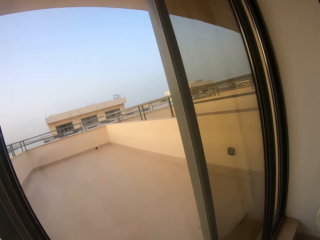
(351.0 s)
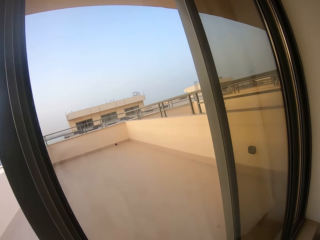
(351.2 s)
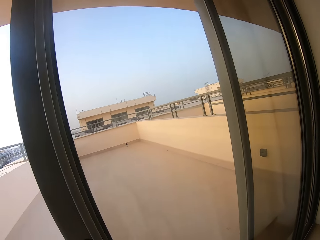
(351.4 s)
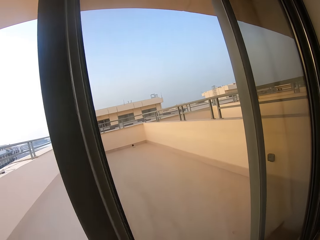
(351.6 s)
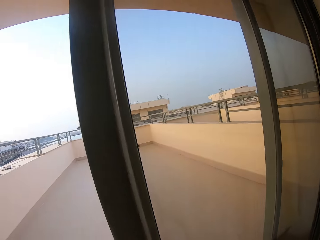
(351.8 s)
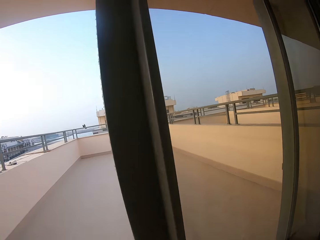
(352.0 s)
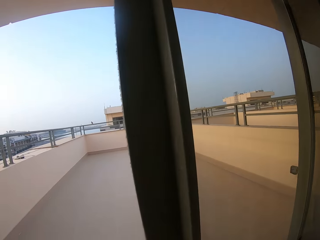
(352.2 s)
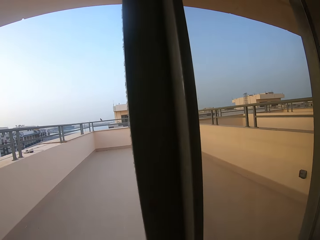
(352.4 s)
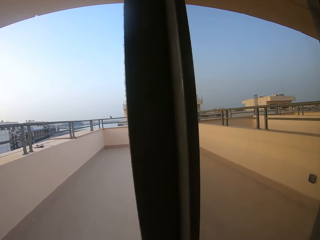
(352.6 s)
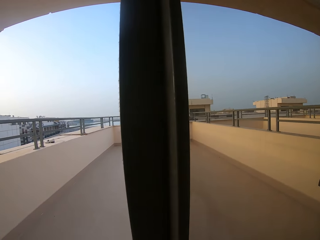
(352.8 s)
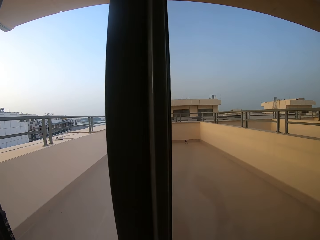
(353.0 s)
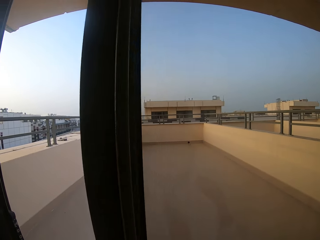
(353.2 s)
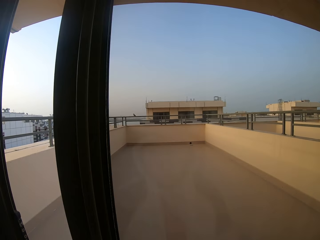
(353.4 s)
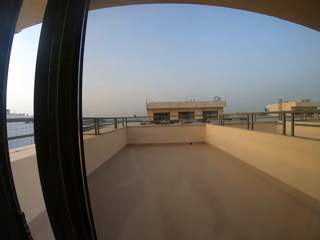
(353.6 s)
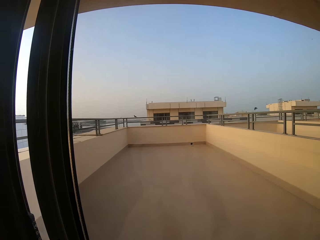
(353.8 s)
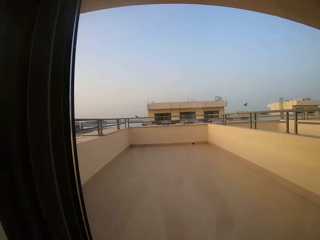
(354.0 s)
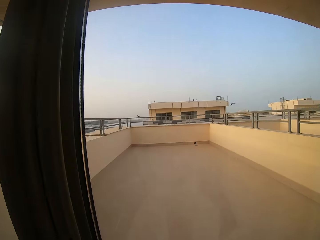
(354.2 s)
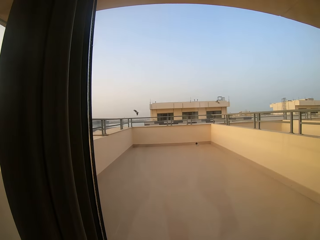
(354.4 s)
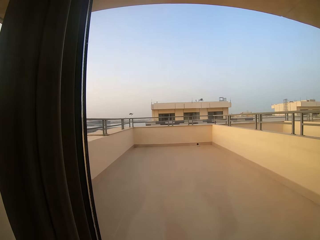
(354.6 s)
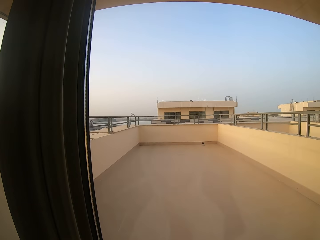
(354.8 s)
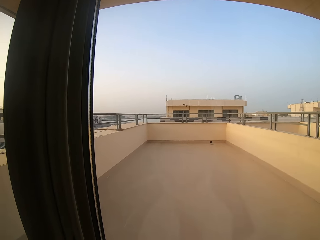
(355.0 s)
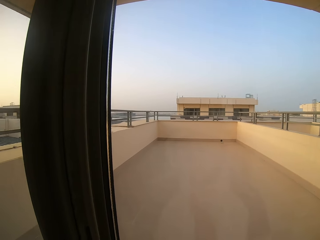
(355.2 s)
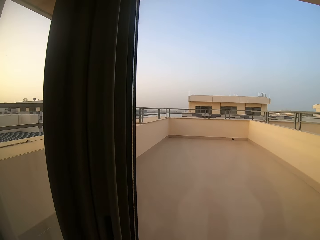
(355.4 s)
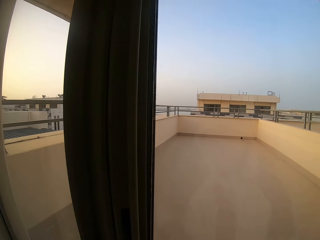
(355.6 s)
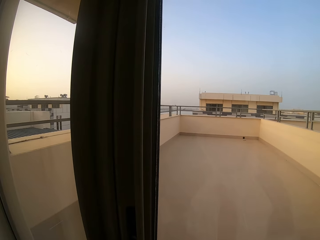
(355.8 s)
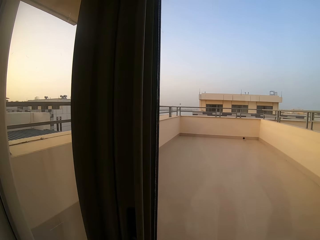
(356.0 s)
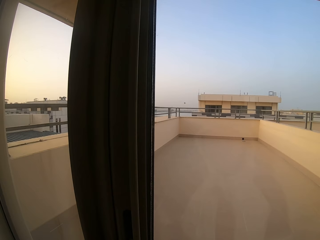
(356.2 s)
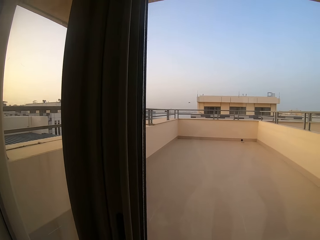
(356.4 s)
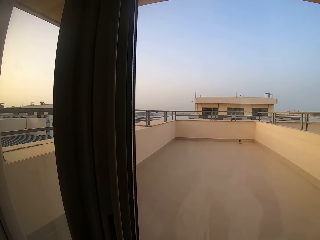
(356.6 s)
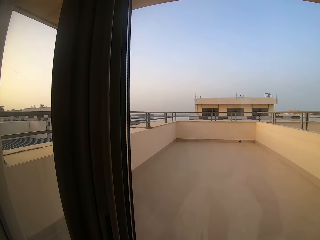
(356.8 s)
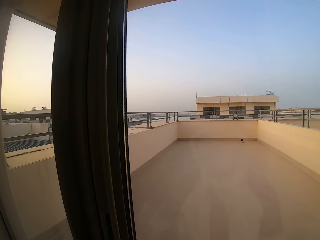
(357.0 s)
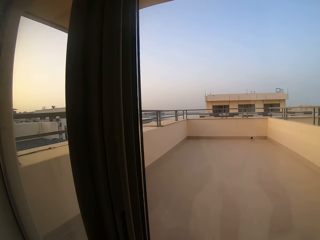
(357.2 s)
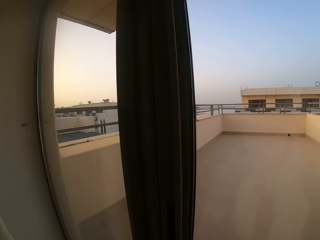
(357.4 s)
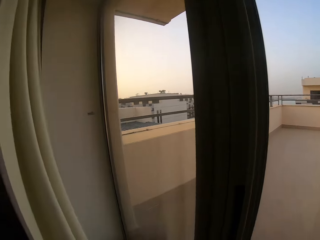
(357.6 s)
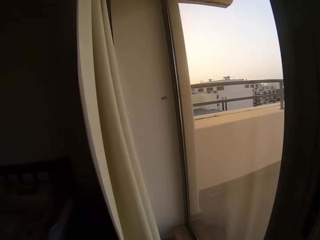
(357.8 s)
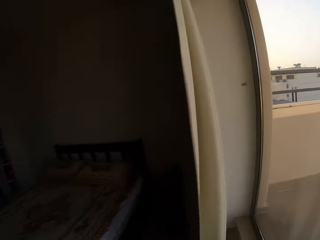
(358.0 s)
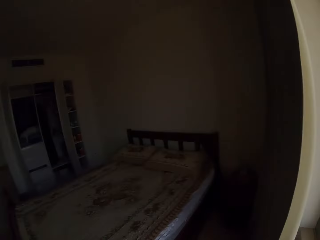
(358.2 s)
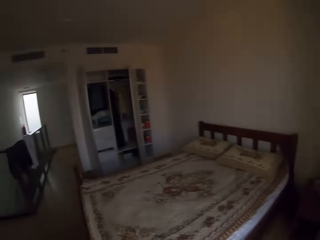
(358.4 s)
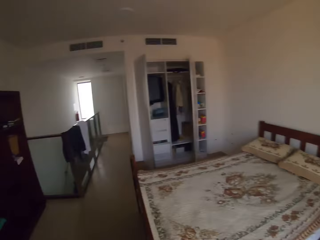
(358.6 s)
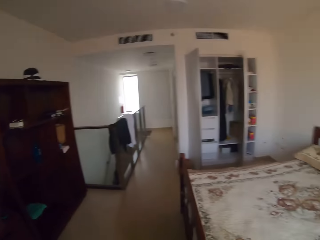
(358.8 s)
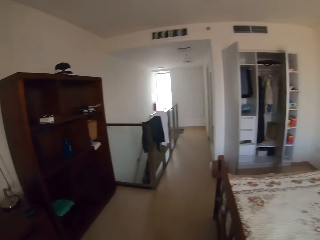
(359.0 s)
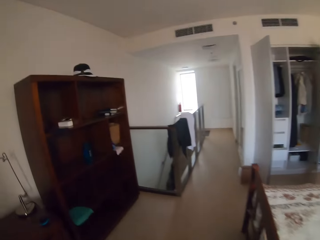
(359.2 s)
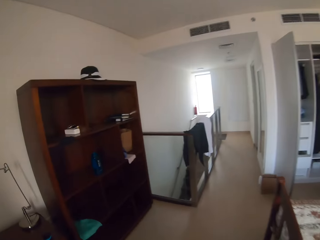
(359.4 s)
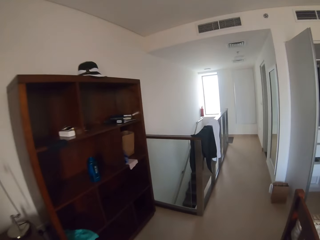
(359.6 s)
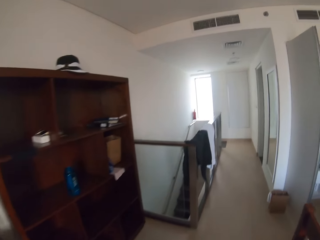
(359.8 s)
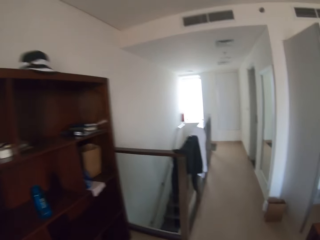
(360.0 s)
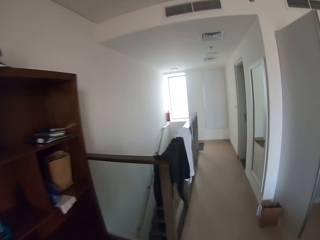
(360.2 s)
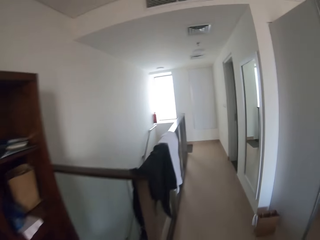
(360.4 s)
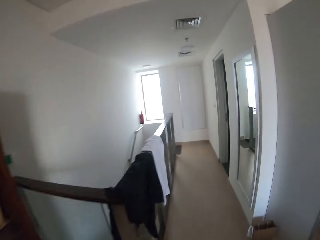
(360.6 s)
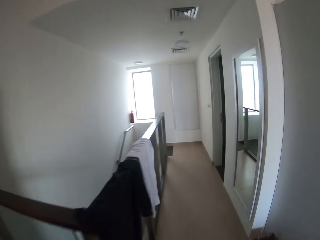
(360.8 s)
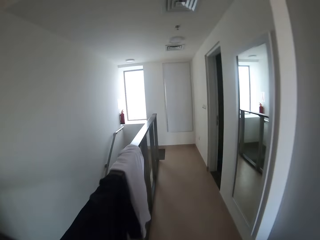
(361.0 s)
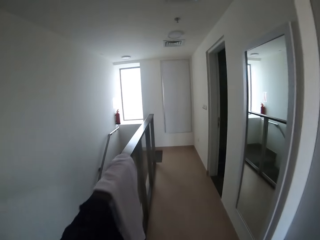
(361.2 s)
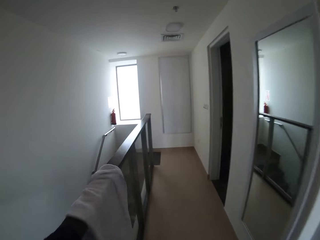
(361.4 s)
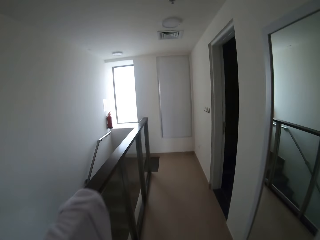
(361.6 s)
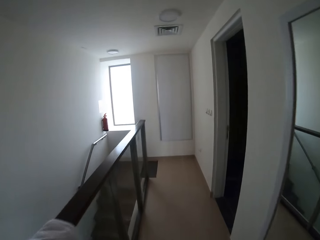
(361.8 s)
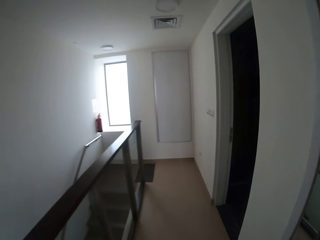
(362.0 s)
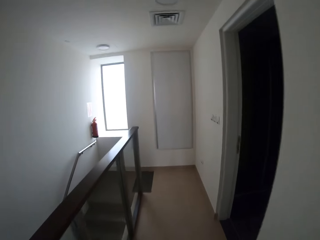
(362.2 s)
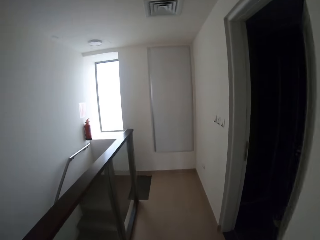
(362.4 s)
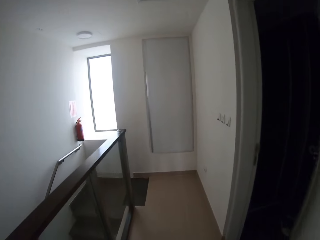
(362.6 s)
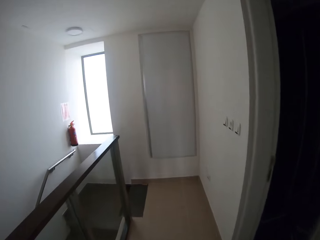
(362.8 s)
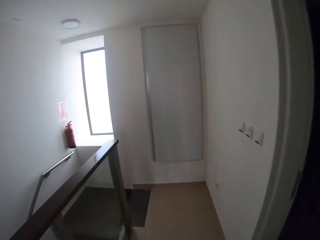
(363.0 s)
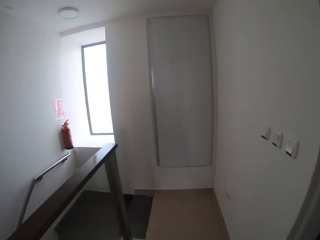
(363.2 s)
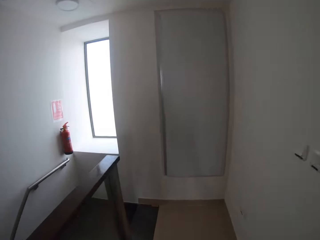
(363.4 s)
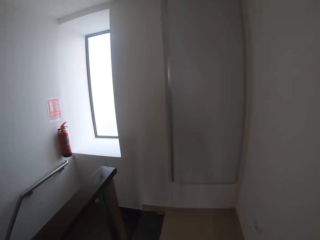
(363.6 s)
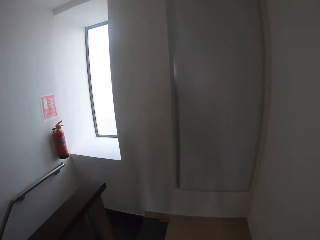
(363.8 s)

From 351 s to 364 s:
The camera wearer closes the door. They lock the door. They walk around. They walk out of the bedroom.

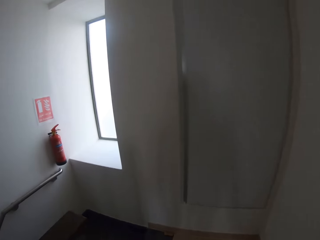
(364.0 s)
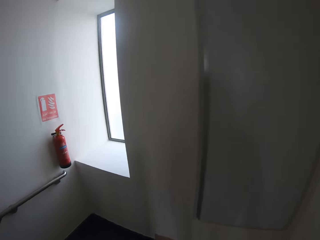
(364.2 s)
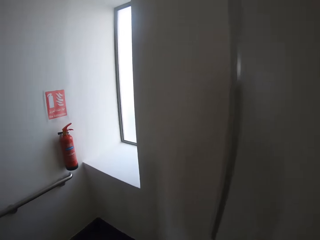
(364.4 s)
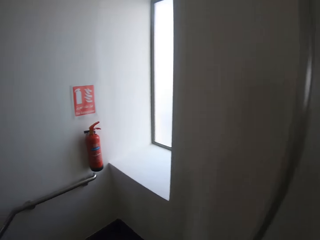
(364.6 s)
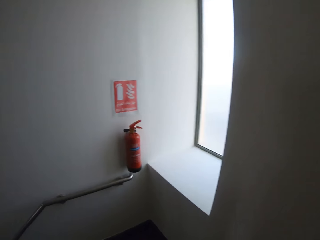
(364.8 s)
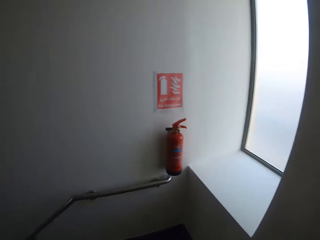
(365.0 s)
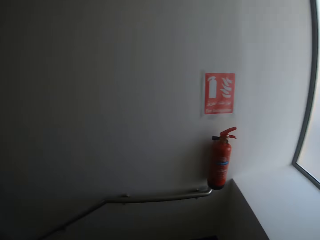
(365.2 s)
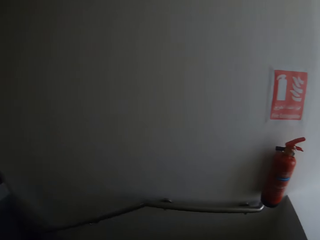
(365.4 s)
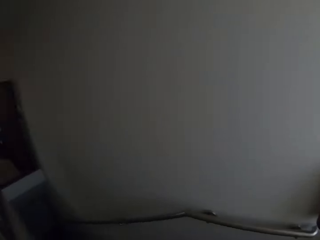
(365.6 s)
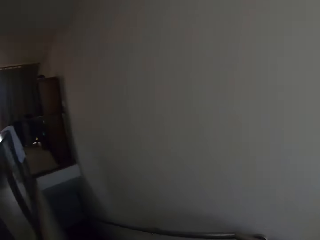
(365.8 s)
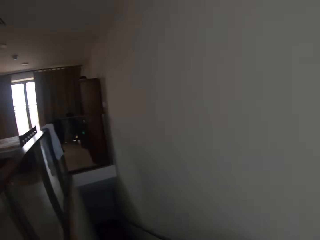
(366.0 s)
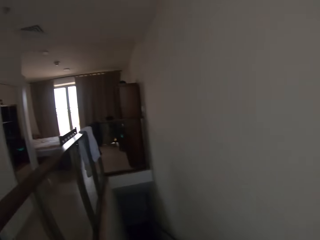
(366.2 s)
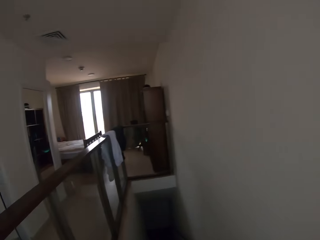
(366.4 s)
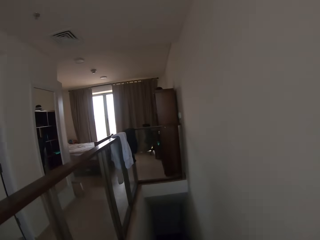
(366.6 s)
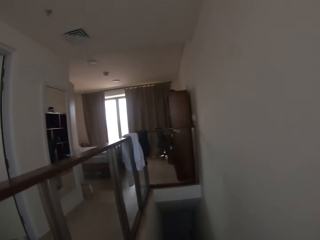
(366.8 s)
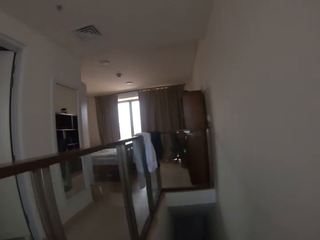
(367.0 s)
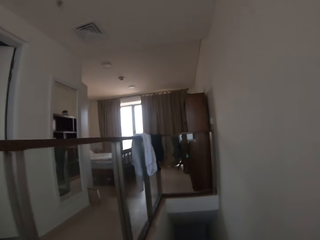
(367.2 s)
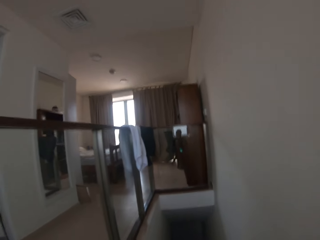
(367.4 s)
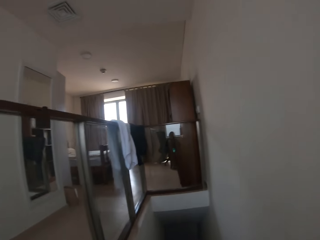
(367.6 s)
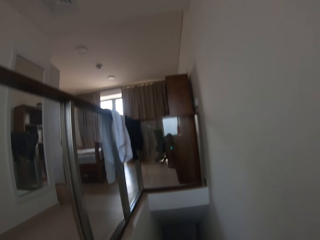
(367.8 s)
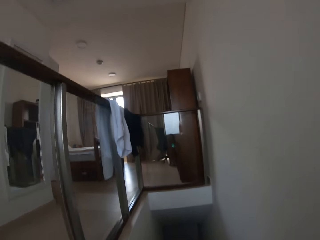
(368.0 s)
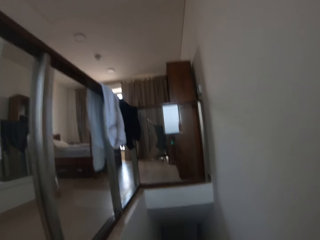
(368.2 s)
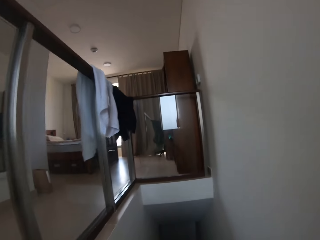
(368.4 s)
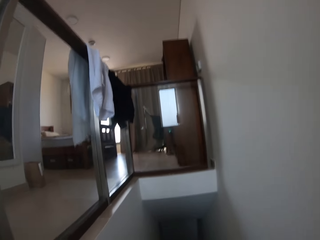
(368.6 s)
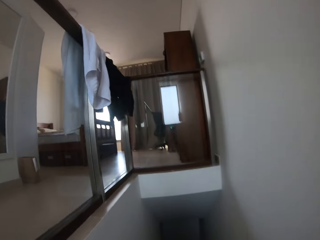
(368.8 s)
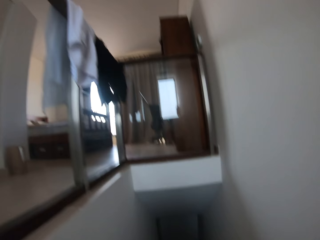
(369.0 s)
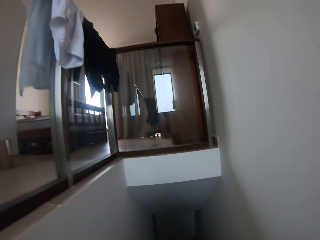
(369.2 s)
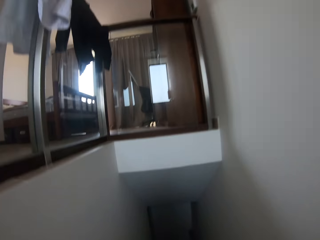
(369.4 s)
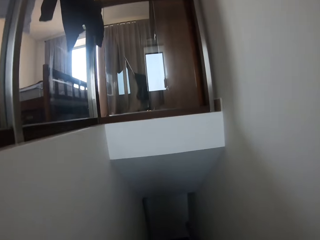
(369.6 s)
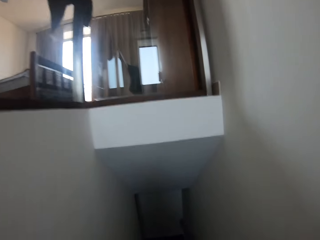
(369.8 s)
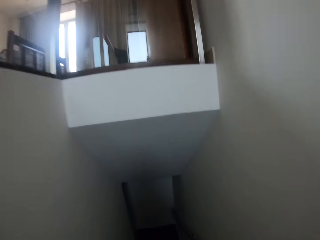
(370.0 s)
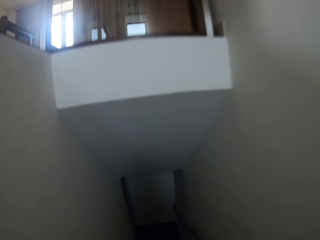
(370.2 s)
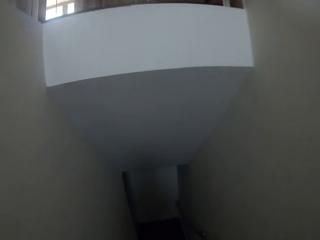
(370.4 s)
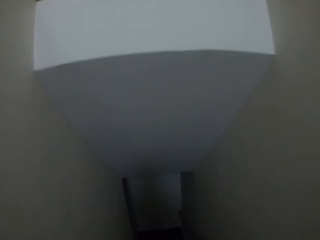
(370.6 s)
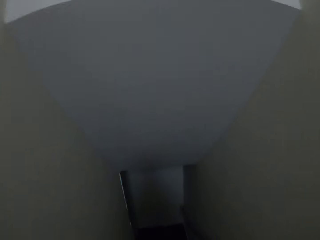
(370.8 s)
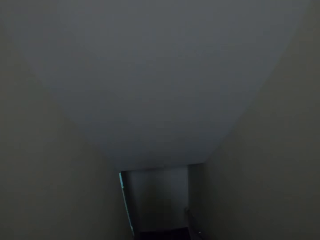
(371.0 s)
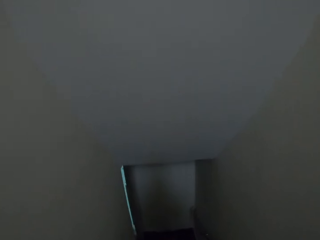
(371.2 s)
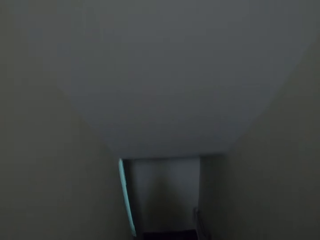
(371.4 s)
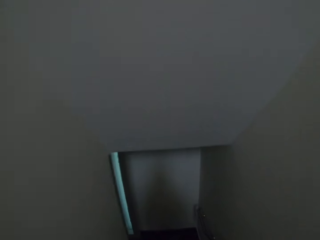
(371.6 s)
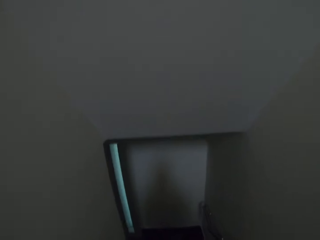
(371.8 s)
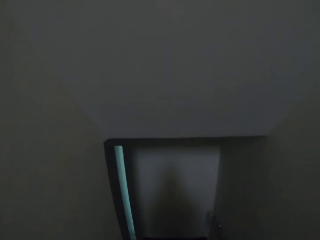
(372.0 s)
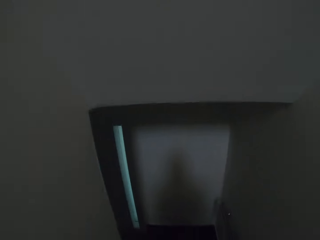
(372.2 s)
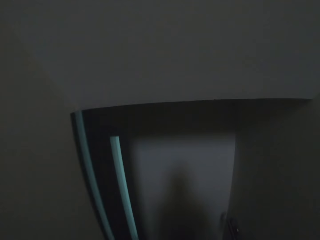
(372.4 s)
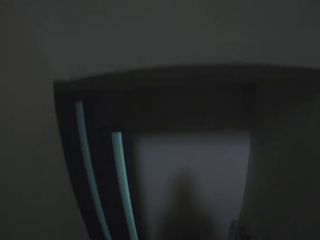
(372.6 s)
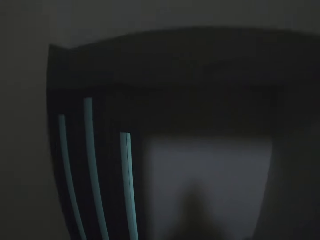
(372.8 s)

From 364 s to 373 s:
The camera wearer walks down the stairs.
